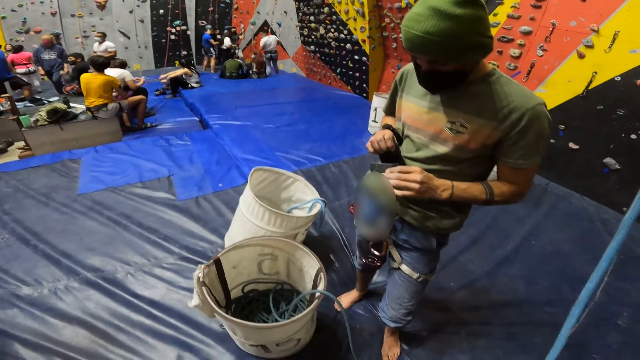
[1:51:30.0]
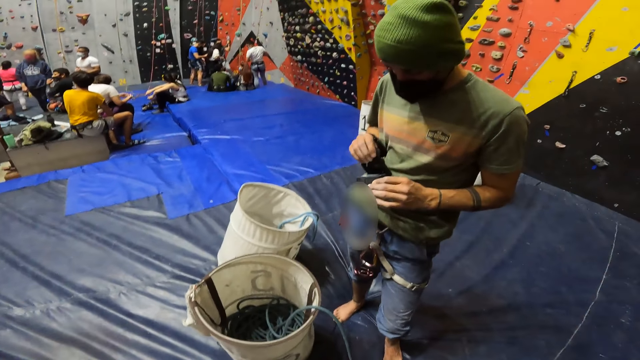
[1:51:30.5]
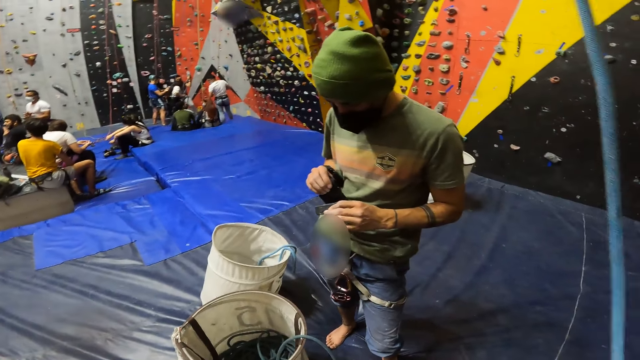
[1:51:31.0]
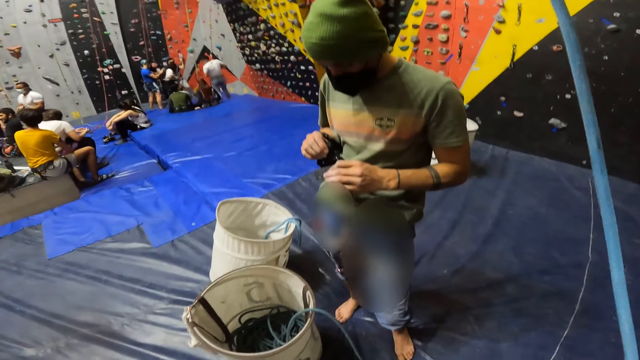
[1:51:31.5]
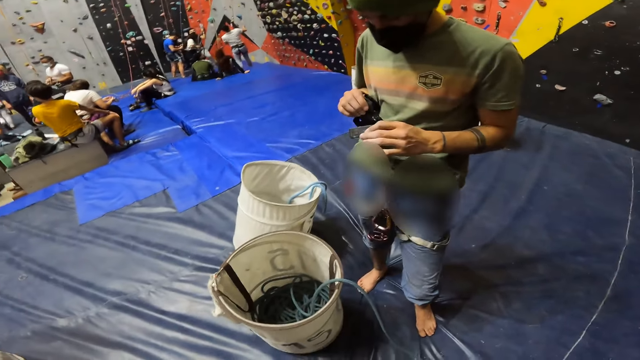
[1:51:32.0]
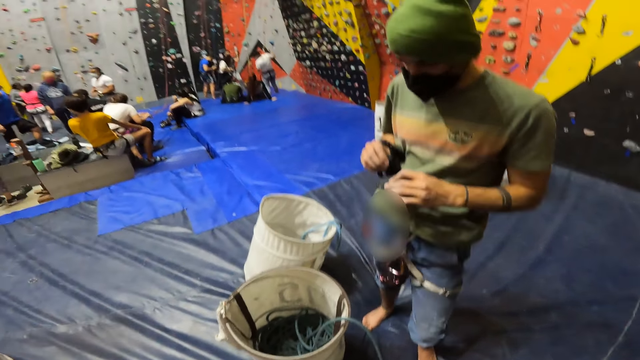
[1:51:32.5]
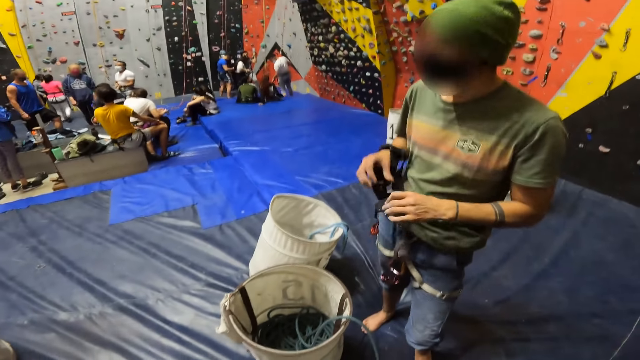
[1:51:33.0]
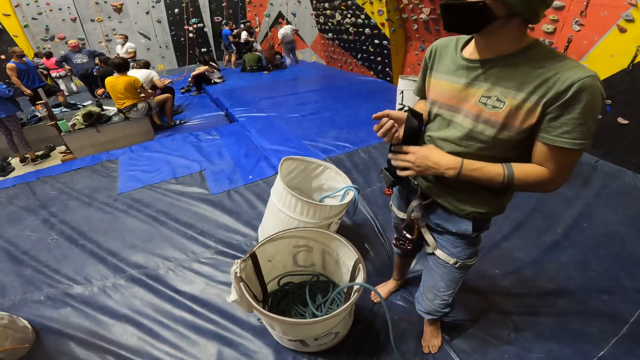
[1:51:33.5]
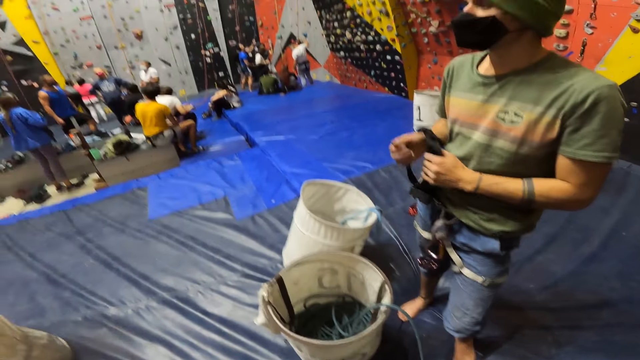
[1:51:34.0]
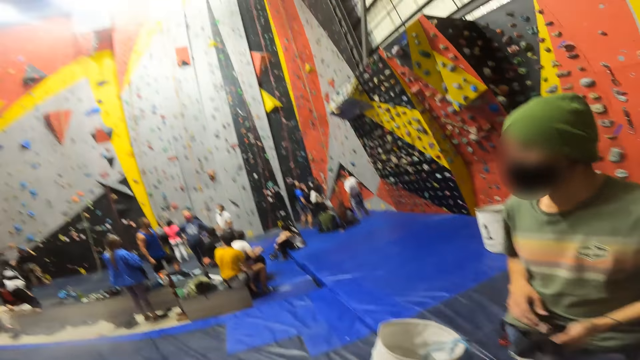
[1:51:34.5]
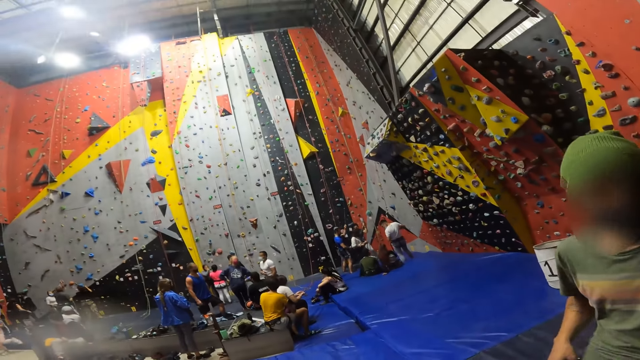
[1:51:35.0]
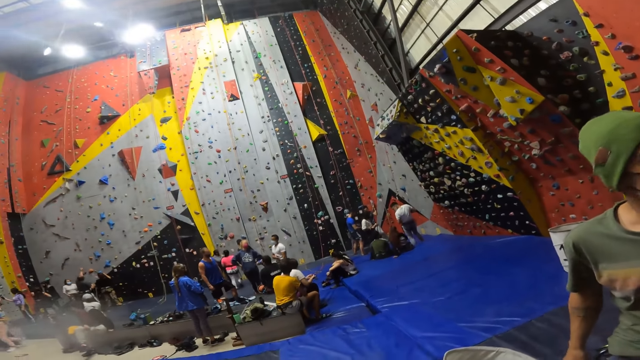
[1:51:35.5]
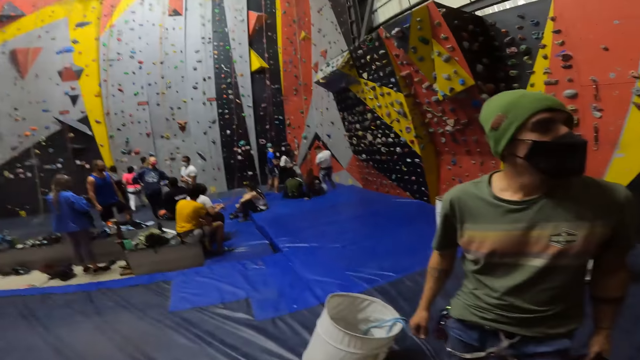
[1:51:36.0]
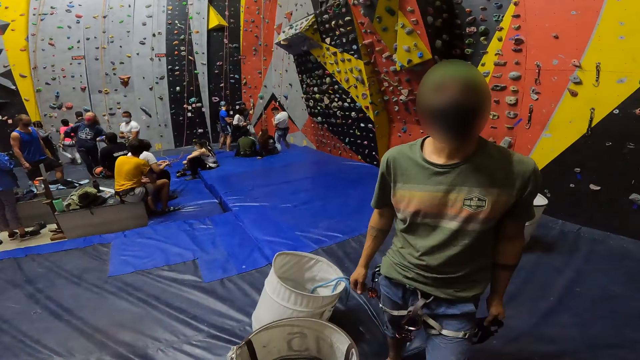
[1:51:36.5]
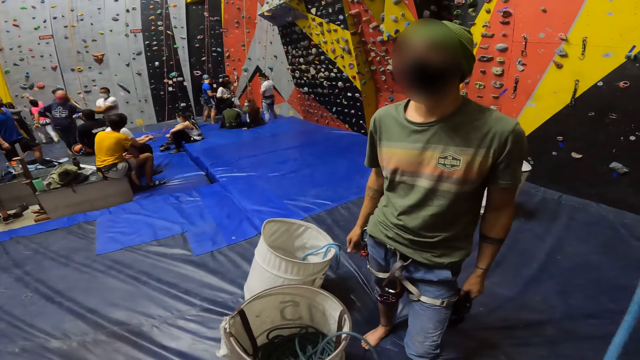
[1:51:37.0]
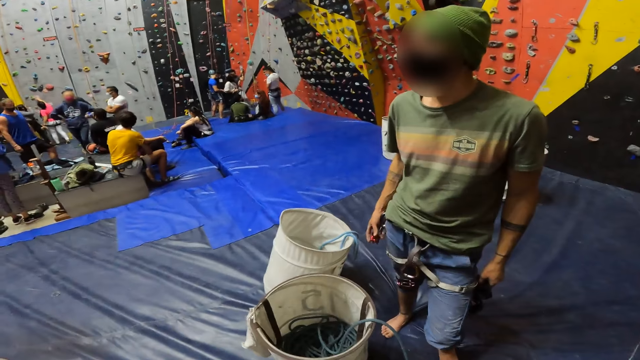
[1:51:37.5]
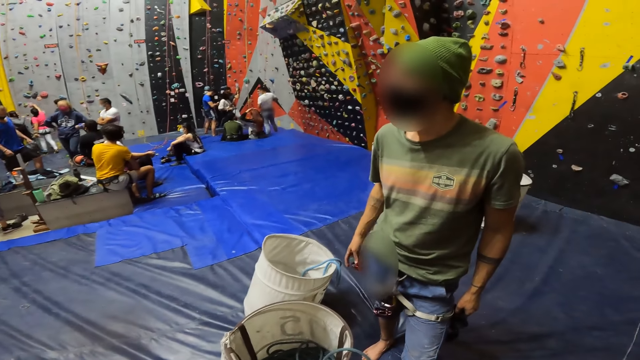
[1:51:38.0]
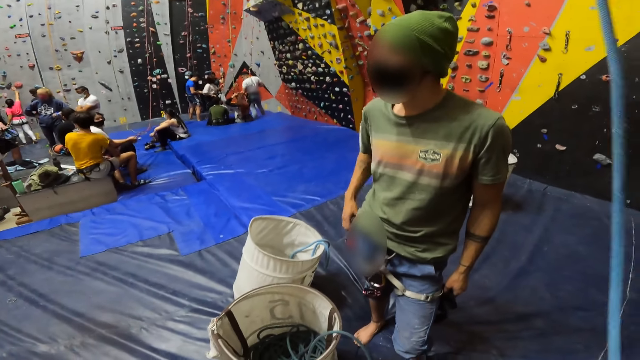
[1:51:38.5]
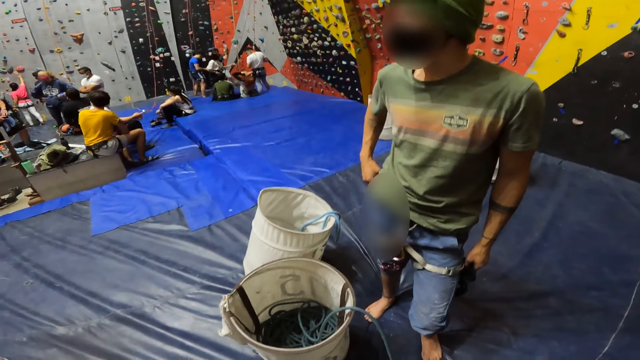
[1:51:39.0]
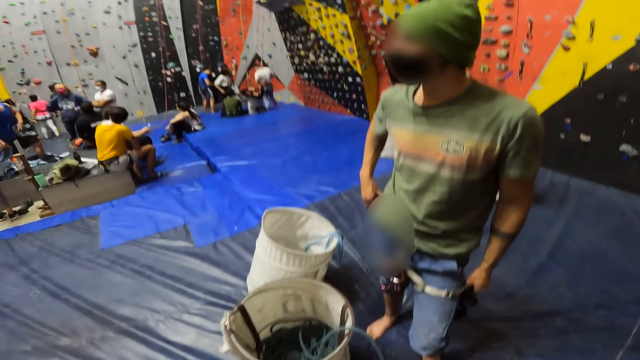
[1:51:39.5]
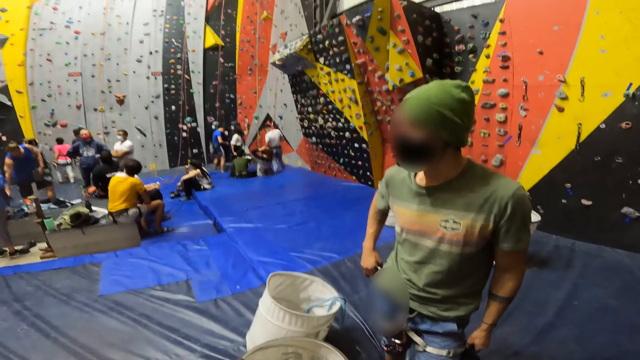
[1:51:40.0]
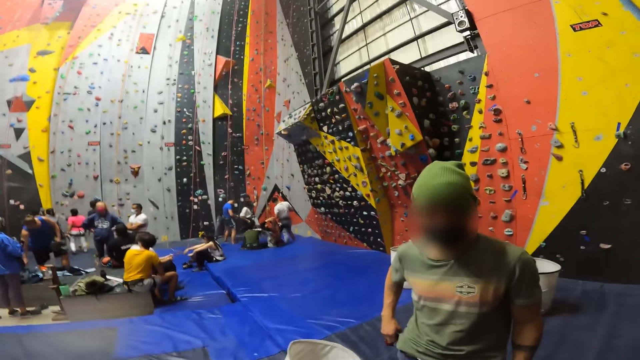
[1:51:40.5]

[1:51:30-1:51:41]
The camera wearer looks around the room. They look at a person.

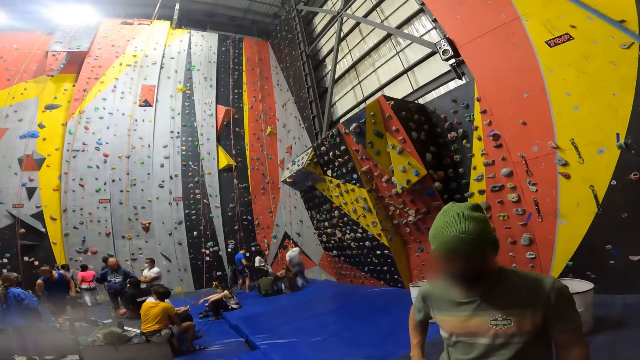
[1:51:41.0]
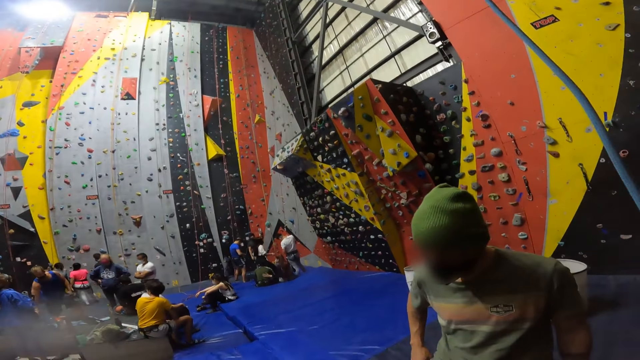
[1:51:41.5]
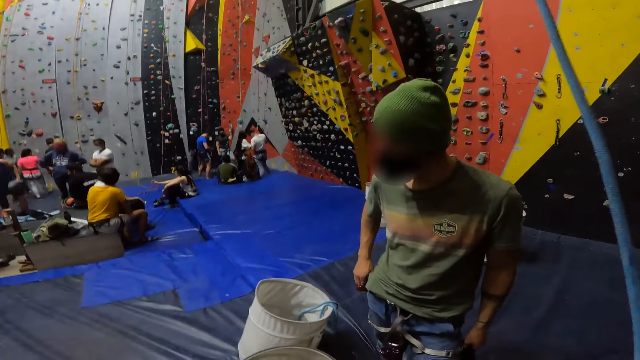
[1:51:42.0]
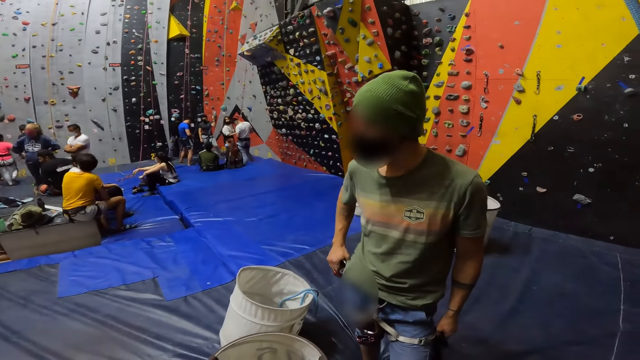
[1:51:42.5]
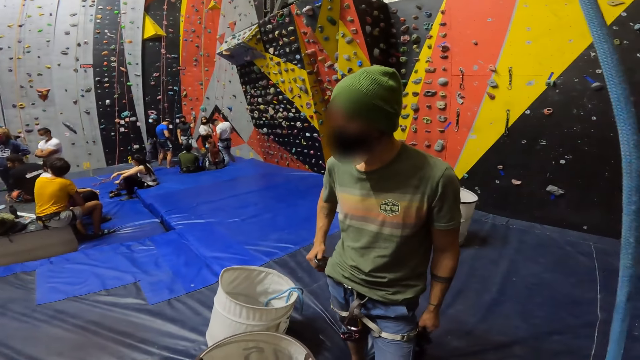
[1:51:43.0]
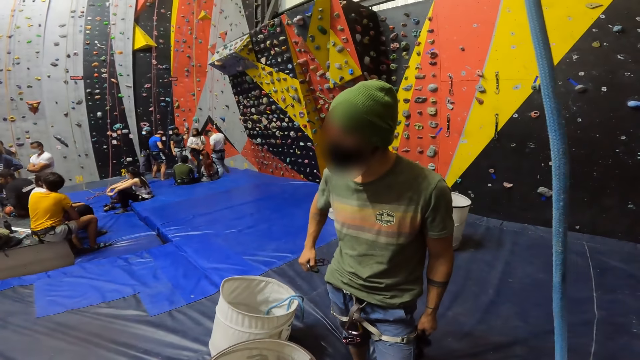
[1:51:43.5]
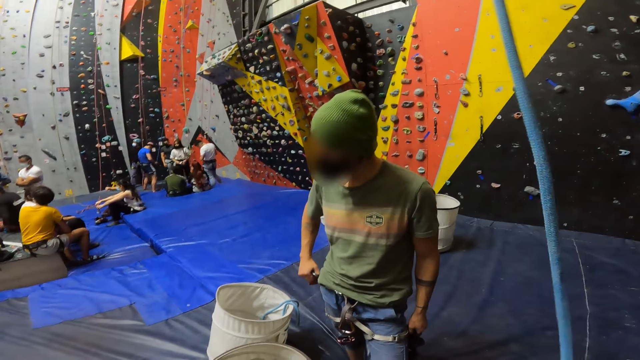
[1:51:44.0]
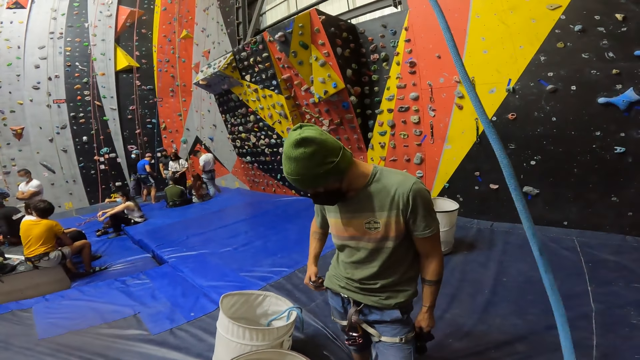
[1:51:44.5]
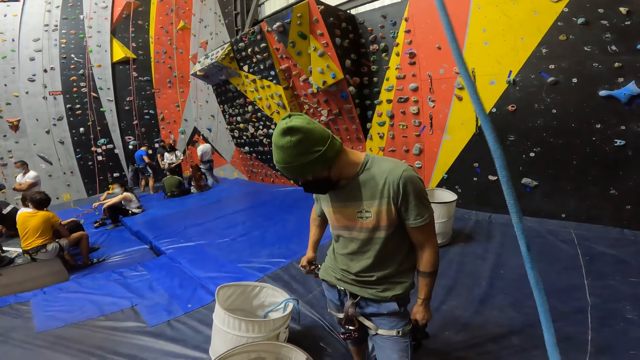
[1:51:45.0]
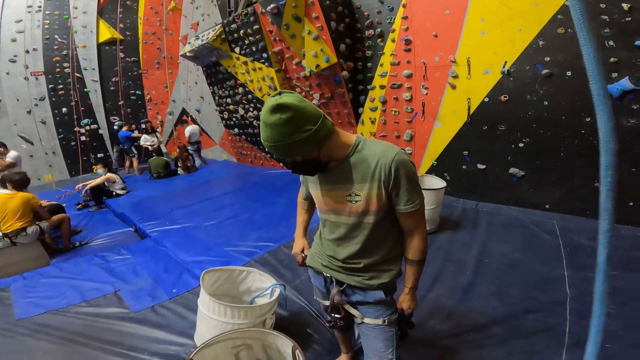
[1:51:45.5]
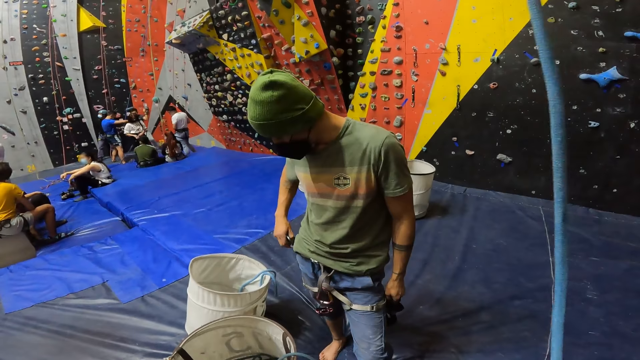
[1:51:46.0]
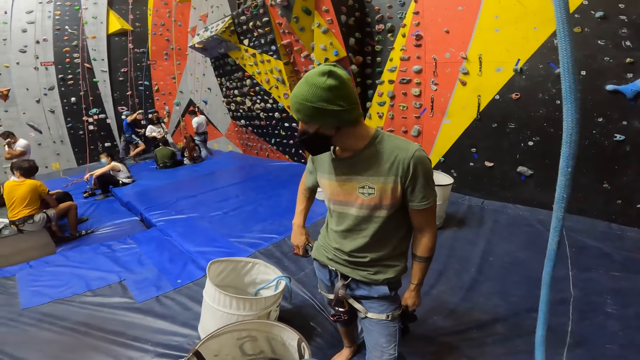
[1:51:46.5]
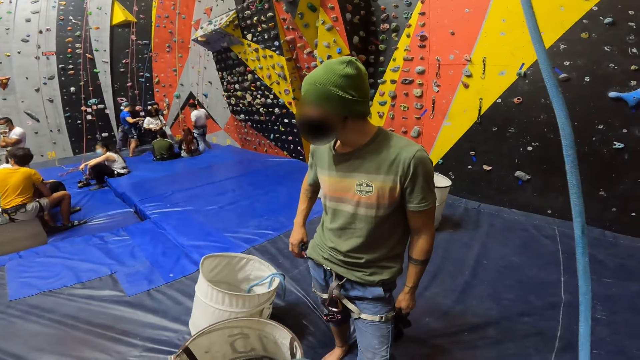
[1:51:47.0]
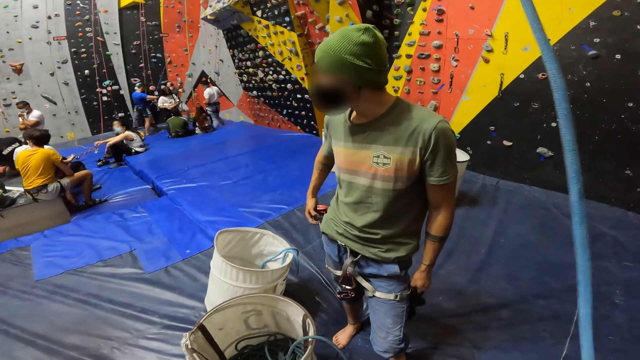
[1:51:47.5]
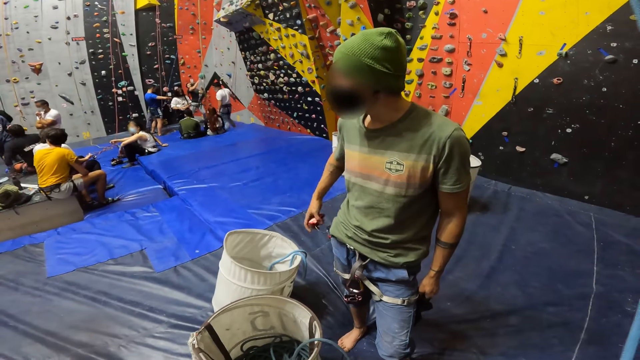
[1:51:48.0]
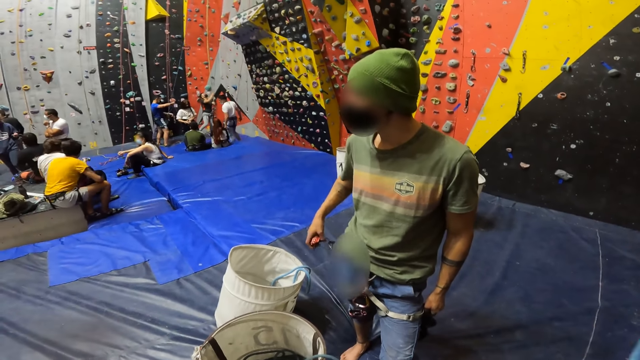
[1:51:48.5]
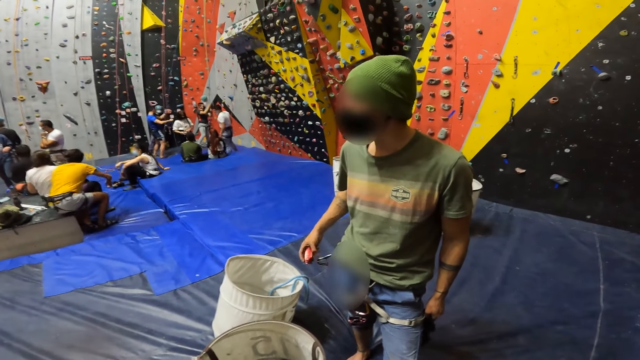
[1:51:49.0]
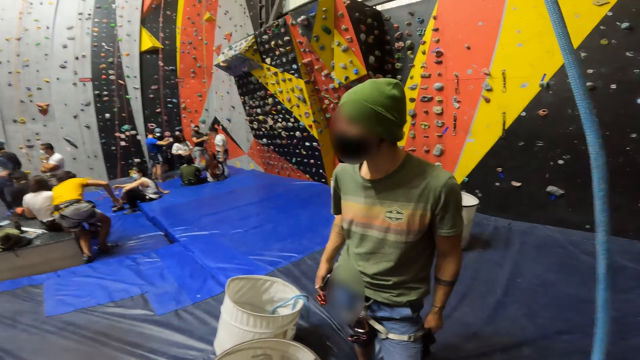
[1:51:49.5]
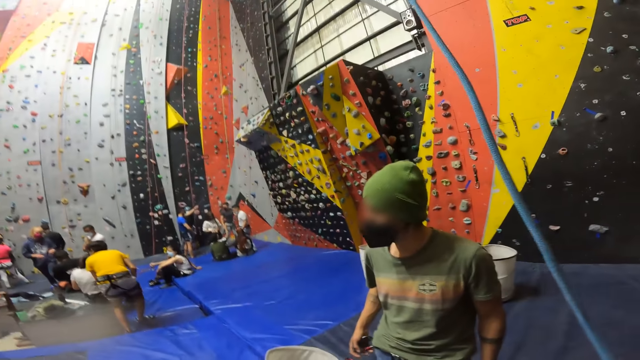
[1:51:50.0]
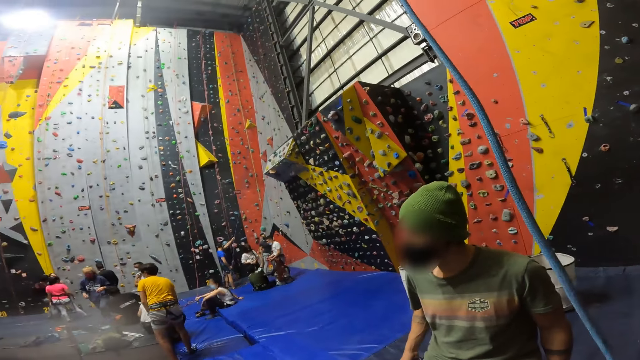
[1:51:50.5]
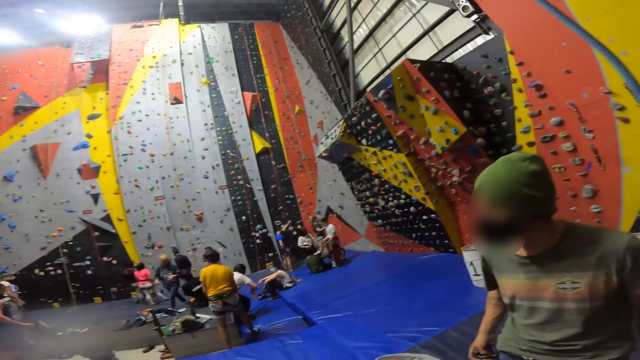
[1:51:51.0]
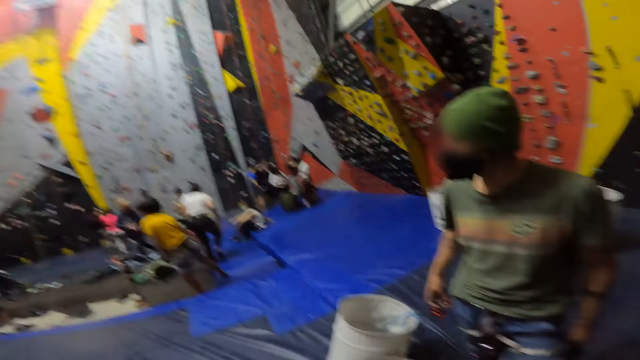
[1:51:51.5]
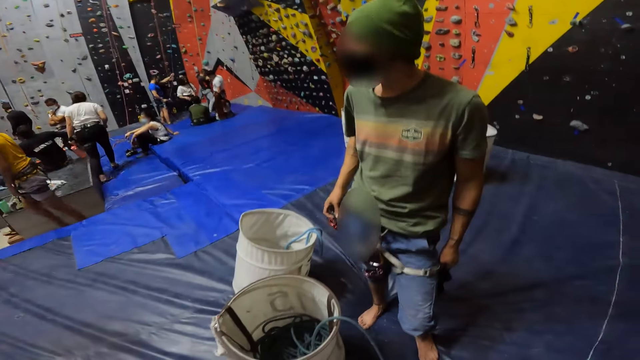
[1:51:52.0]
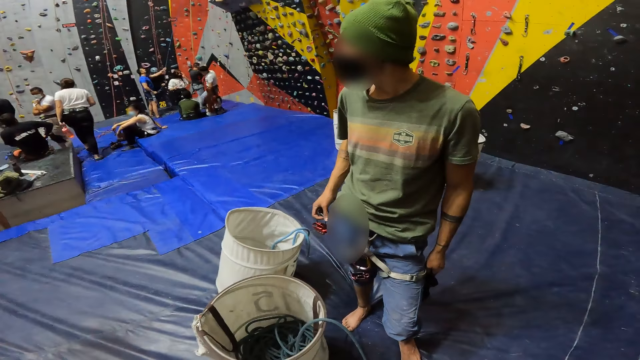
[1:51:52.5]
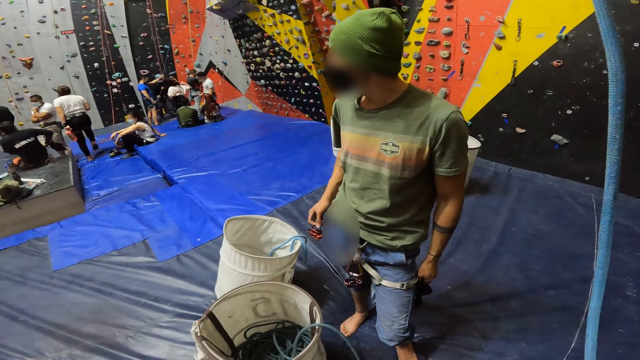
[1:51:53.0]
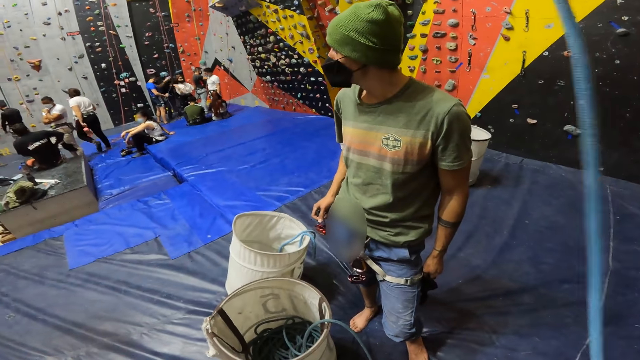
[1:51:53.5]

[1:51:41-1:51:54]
The camera wearer looks at a person. The person holds the climbing hook in the hand and puts something in the pocket. The camera wearer looks around. The person holds the climbing hook in the hand. The camera wearer looks at the person.
